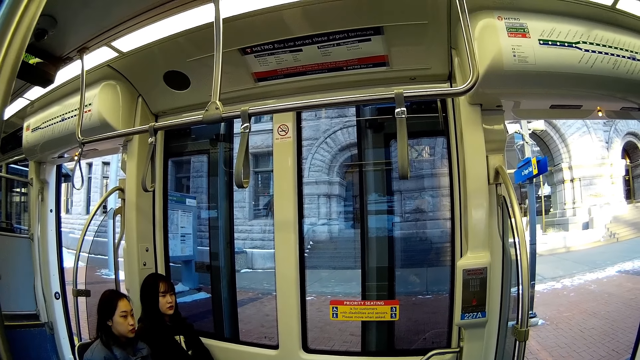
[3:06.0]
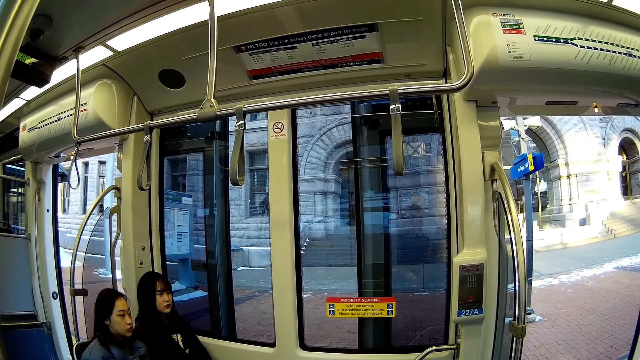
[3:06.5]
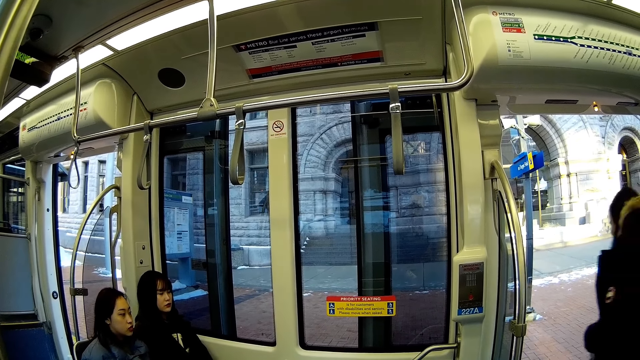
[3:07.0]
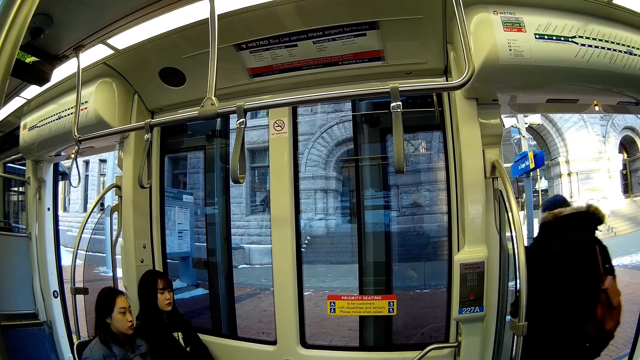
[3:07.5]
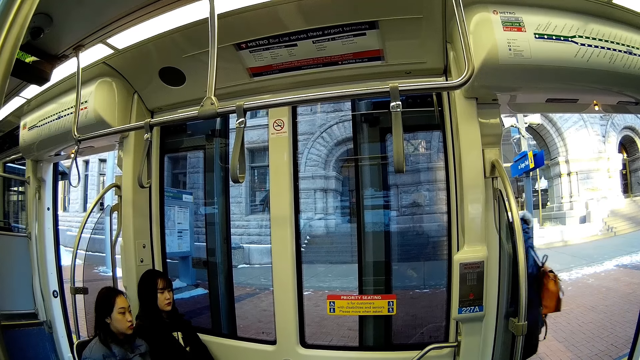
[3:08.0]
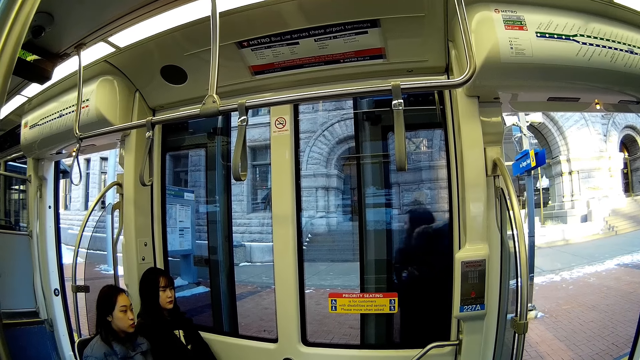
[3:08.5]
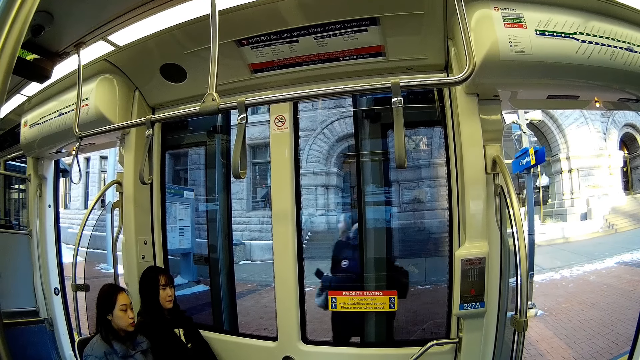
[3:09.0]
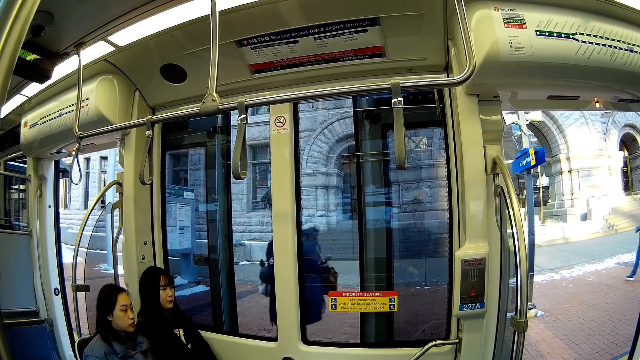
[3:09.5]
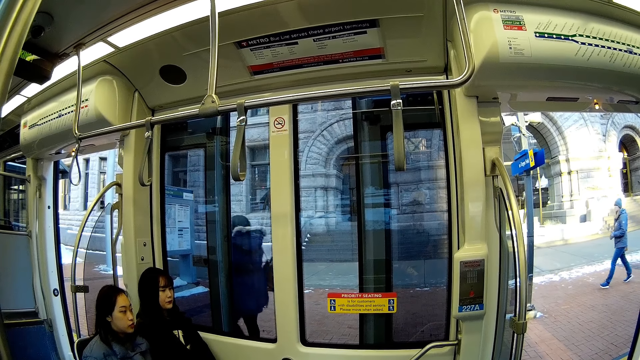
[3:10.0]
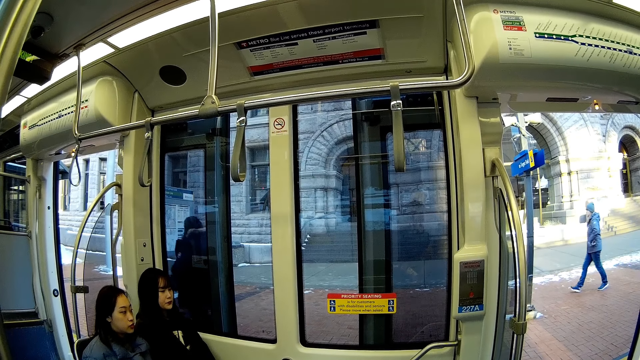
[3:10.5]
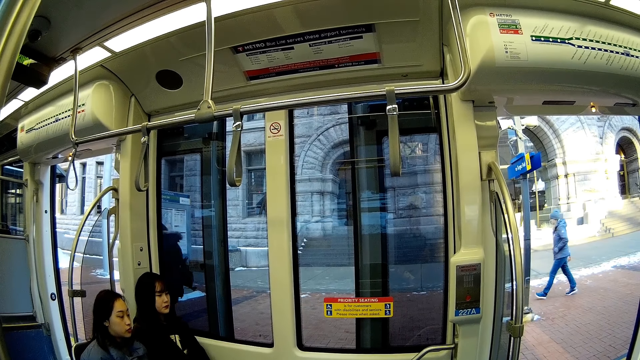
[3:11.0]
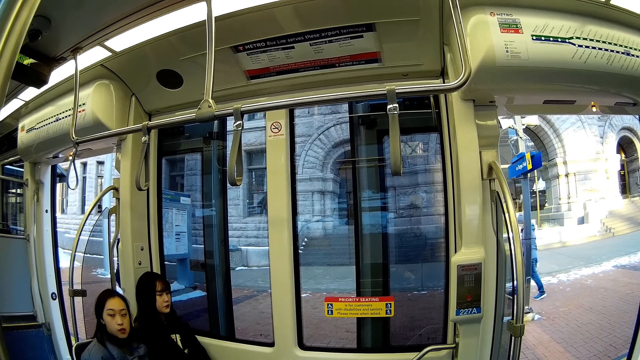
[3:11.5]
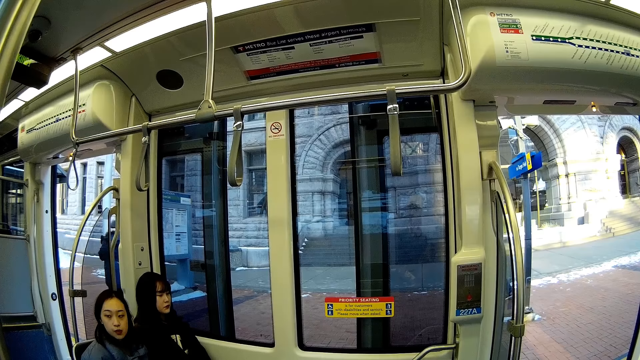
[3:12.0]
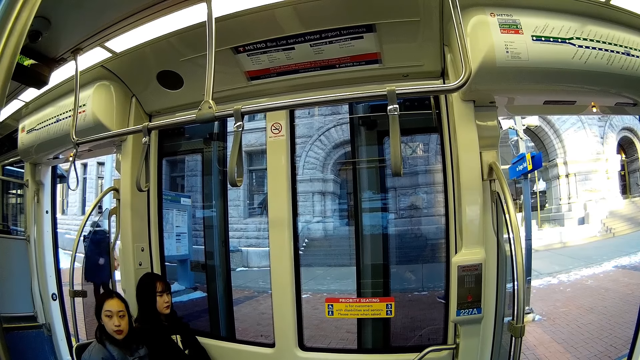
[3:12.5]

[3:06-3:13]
A man alights from the train.

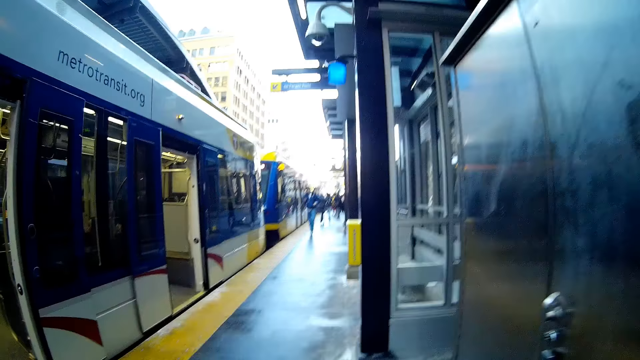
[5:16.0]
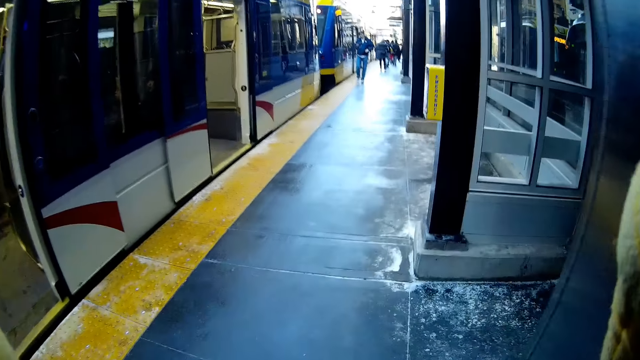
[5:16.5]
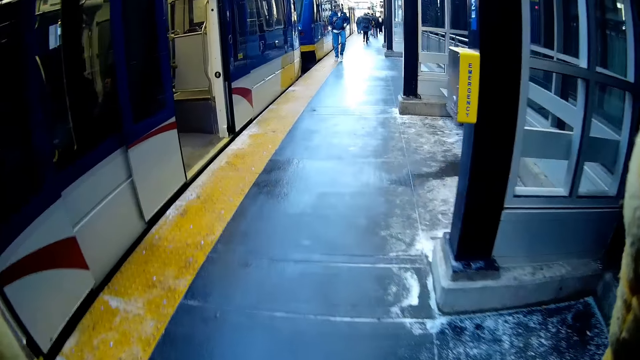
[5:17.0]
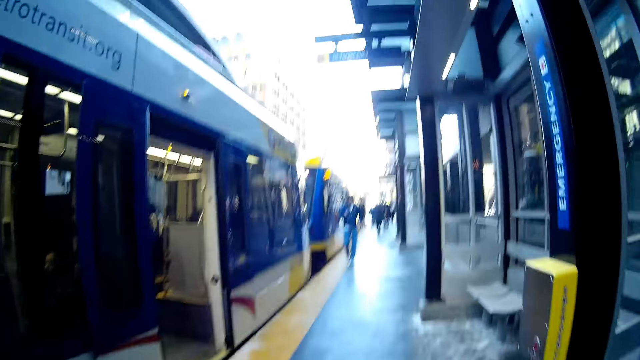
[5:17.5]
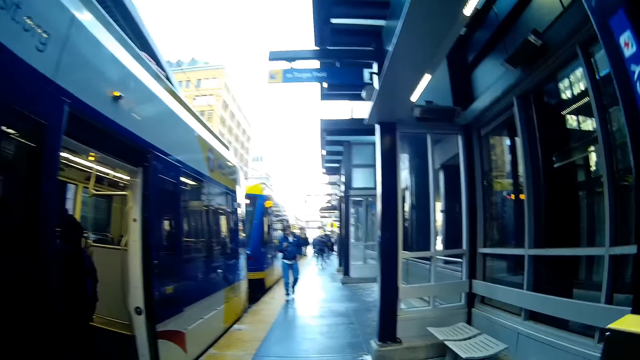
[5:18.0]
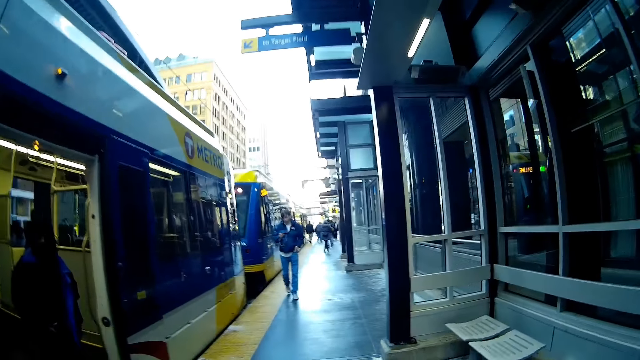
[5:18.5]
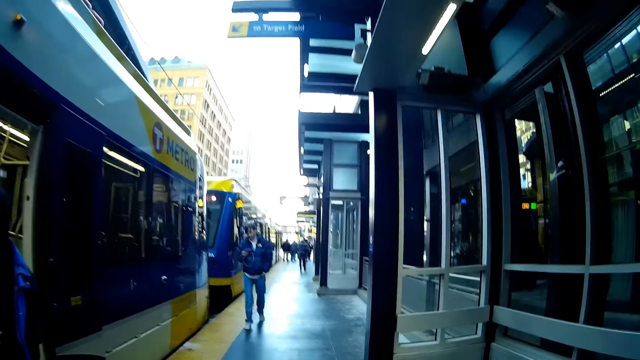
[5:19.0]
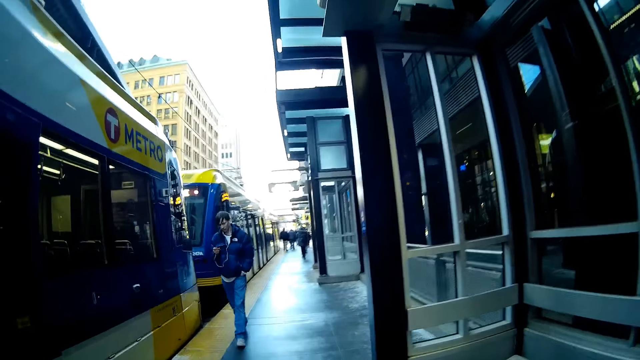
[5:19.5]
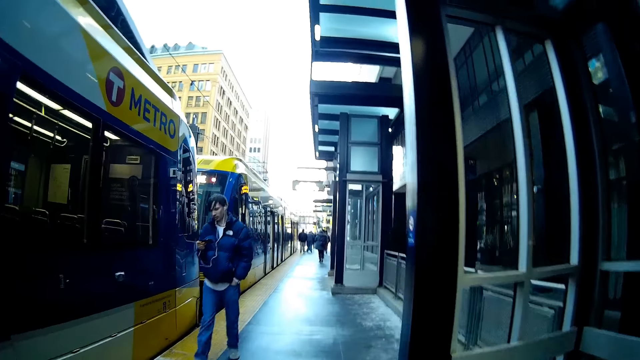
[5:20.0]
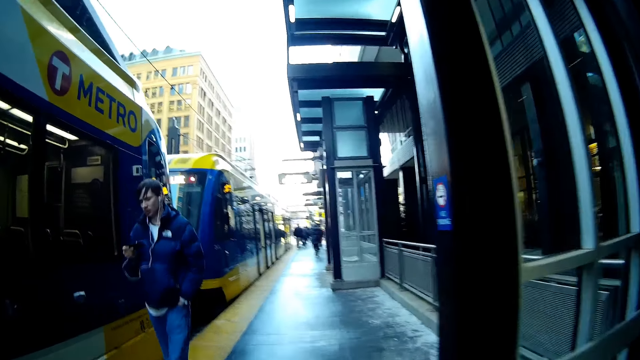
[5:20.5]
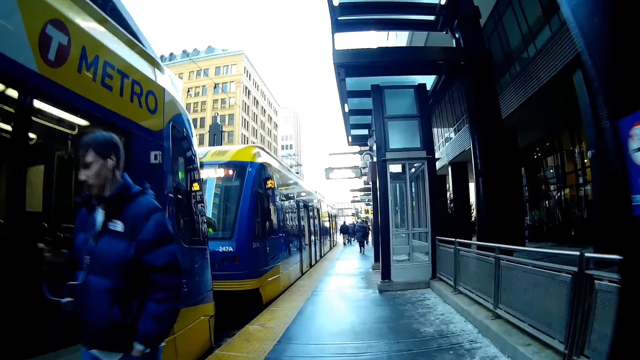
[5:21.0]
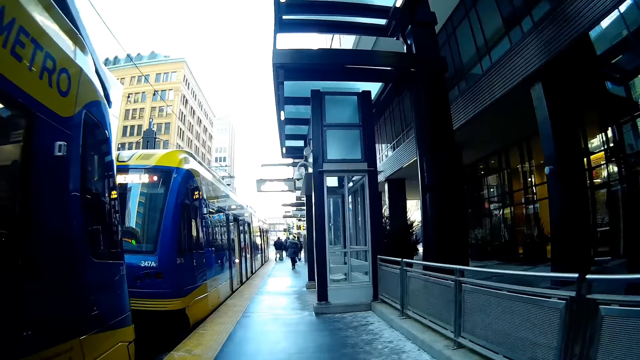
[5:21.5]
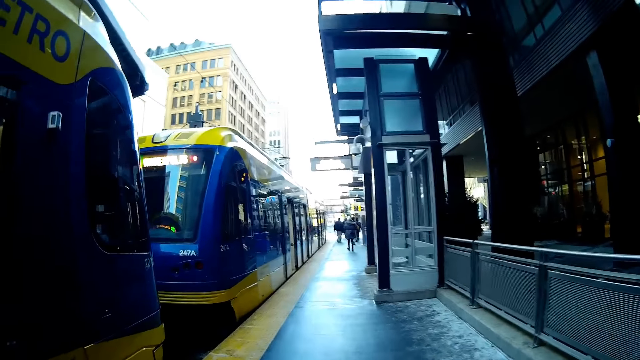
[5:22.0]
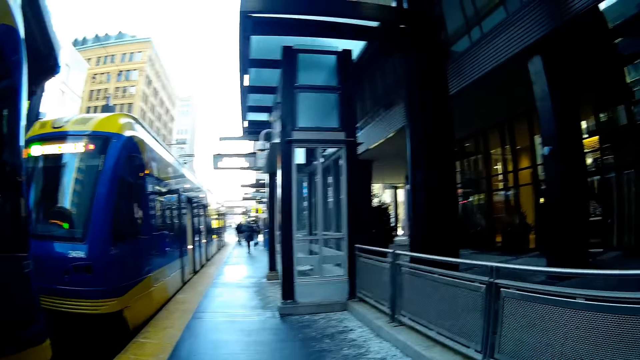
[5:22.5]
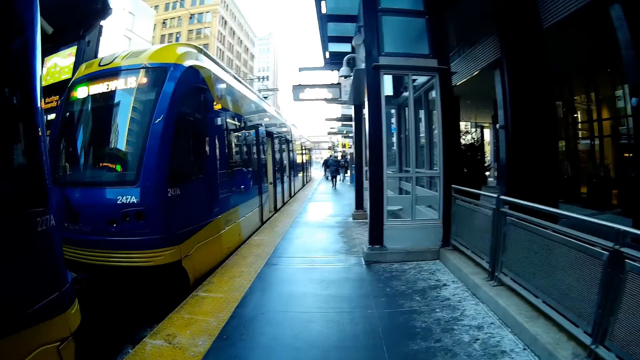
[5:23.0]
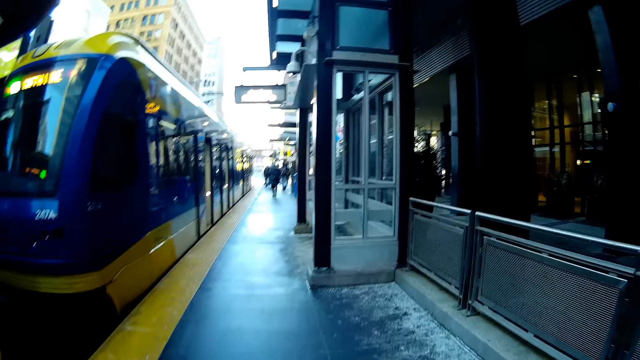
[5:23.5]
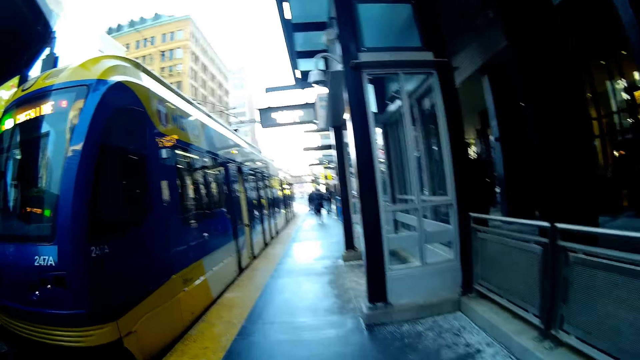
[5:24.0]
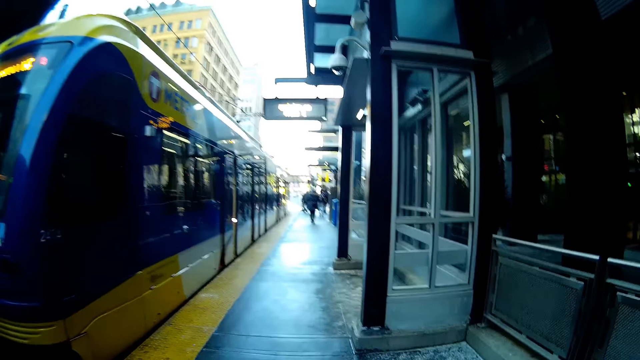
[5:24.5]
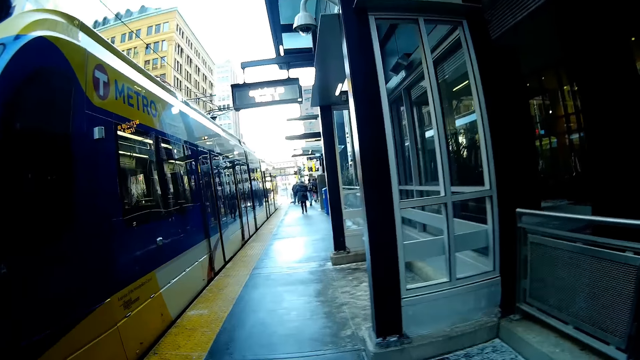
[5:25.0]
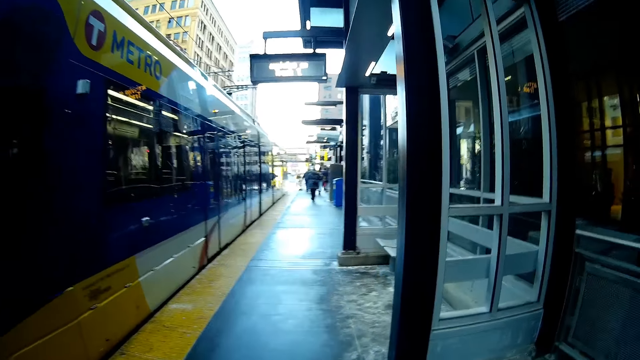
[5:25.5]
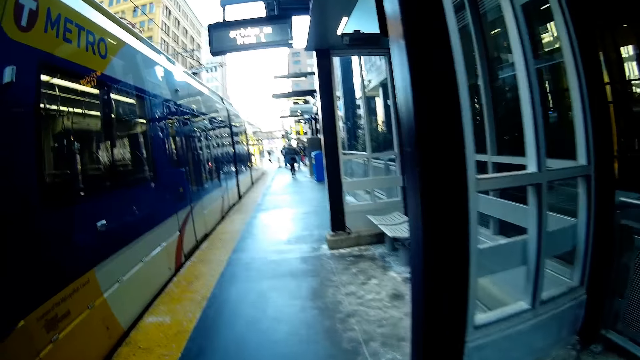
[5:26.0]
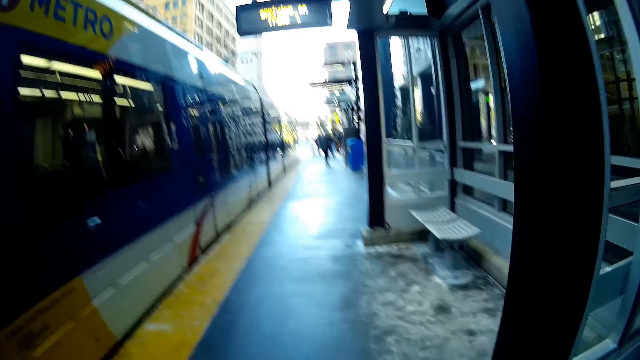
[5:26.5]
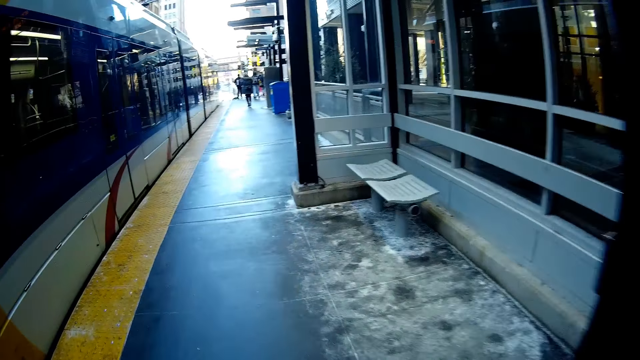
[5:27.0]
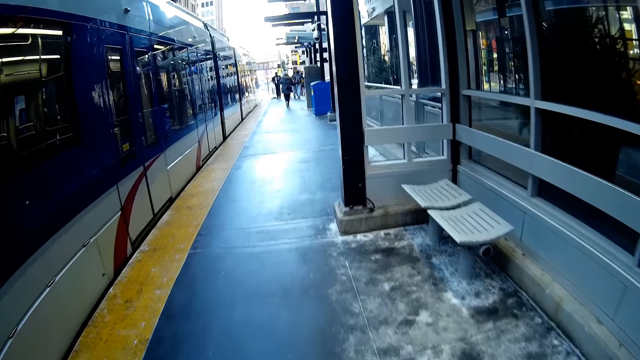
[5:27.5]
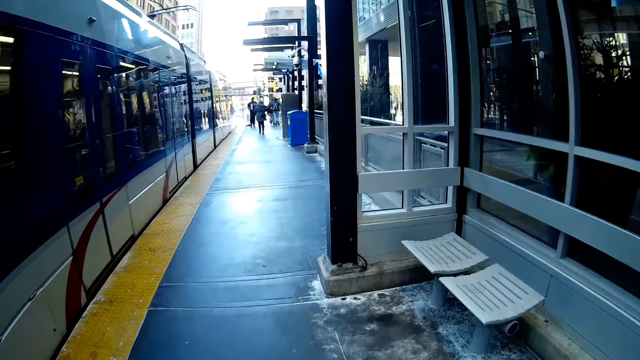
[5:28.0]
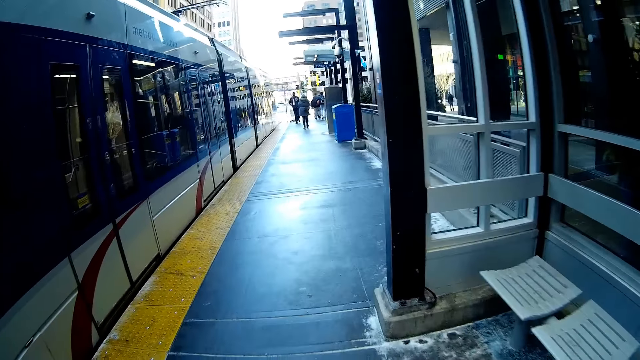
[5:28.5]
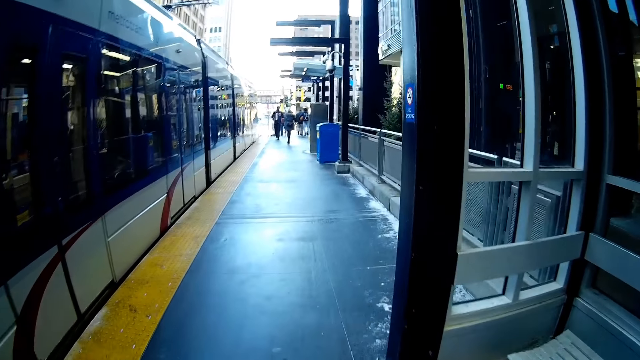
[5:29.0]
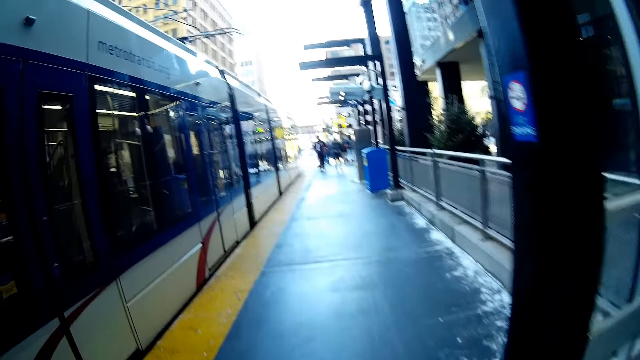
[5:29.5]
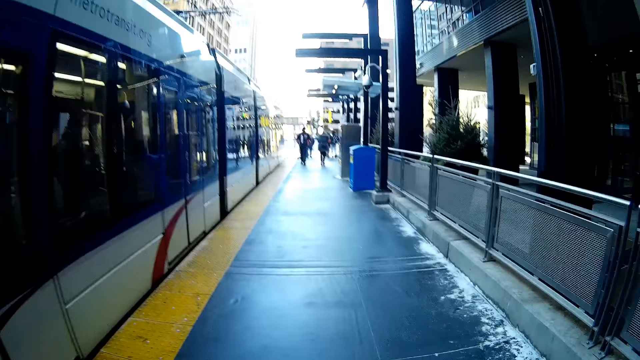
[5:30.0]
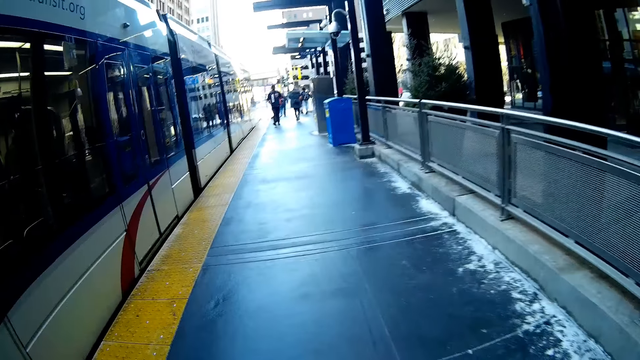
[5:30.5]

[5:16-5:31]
The camera wearer turns around the pavement. They raise the right hand towards something. A woman walks out of the train. The camera wearer walks along the pavement. A man walks past the camera wearer.
